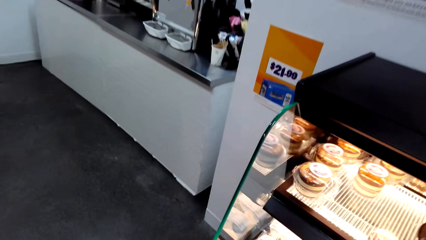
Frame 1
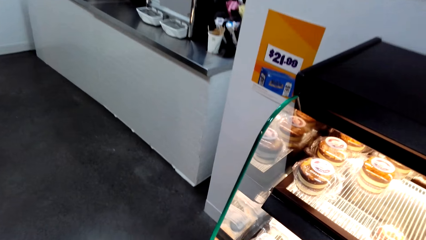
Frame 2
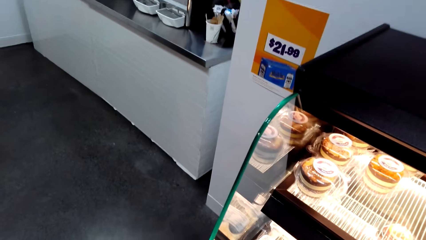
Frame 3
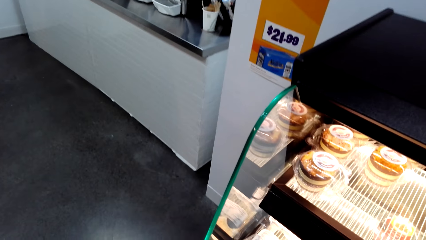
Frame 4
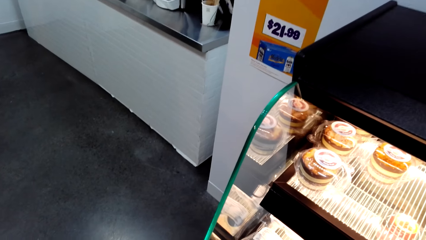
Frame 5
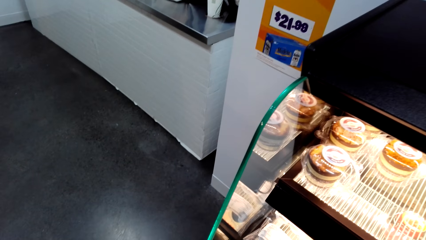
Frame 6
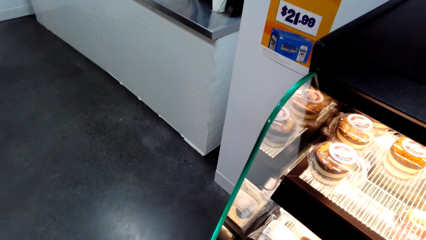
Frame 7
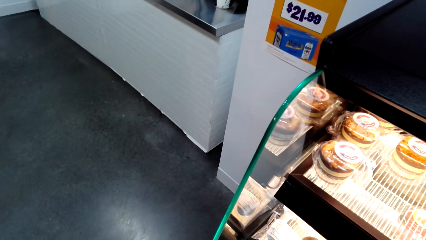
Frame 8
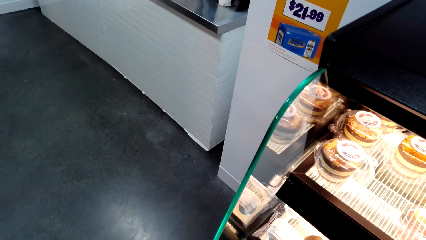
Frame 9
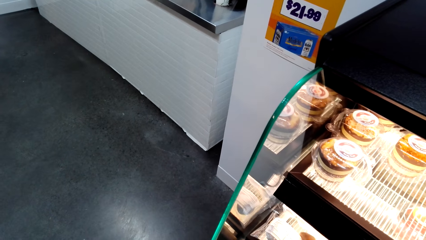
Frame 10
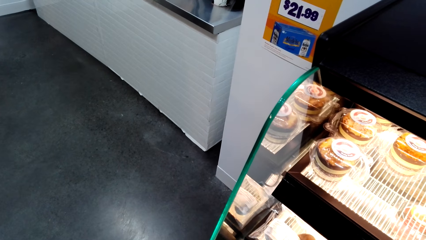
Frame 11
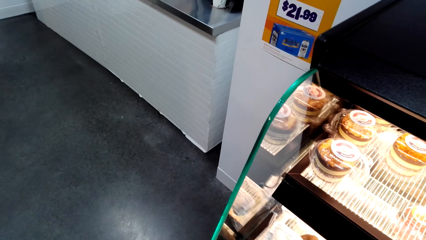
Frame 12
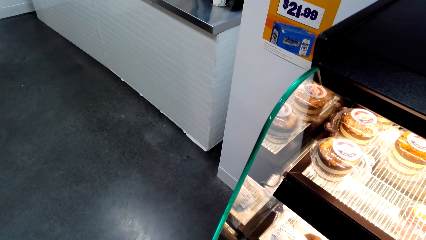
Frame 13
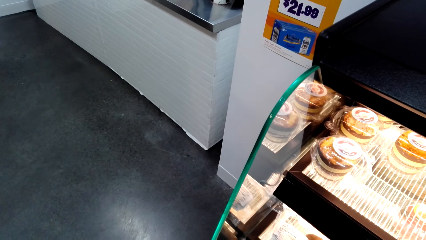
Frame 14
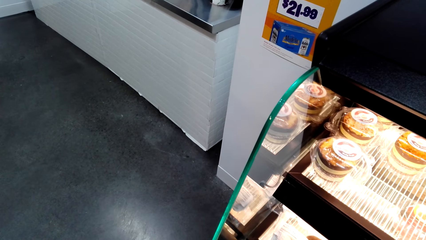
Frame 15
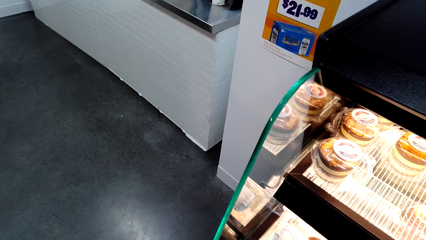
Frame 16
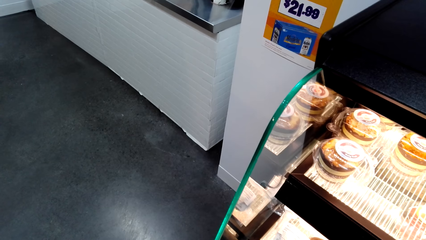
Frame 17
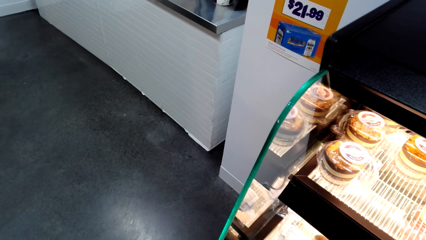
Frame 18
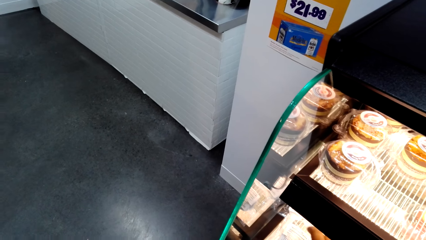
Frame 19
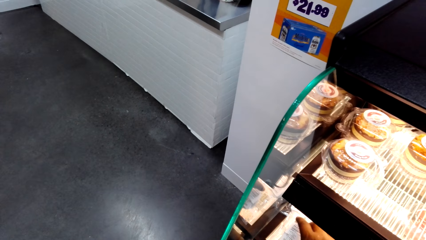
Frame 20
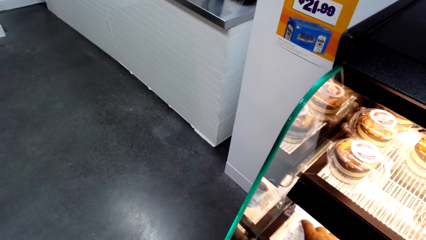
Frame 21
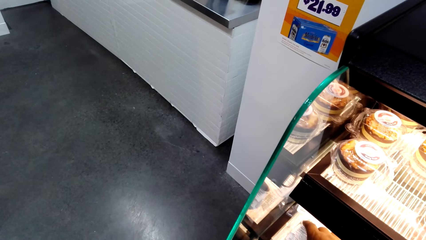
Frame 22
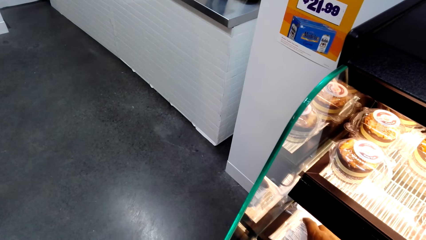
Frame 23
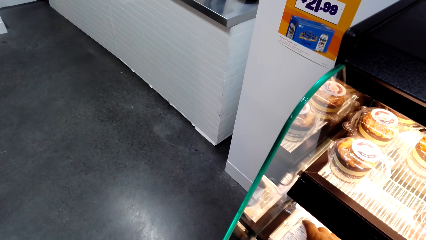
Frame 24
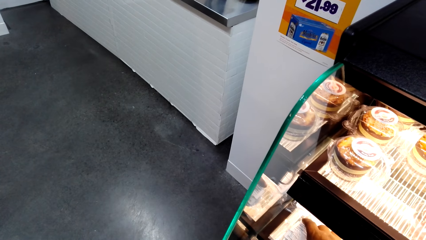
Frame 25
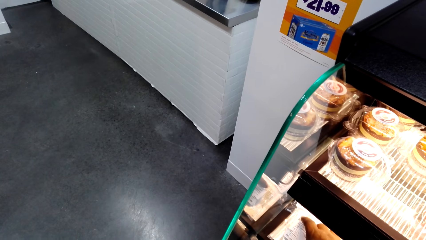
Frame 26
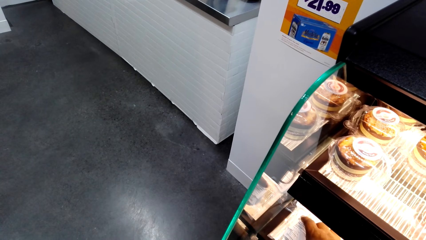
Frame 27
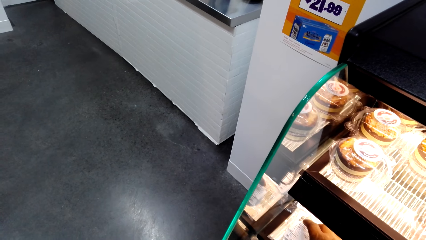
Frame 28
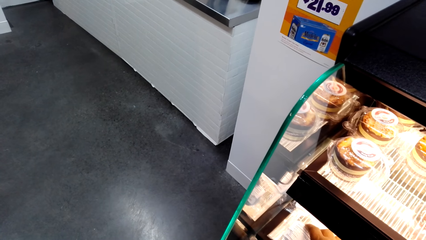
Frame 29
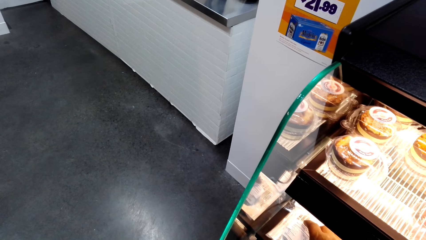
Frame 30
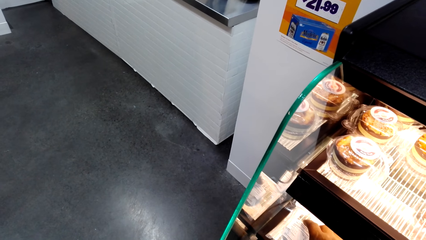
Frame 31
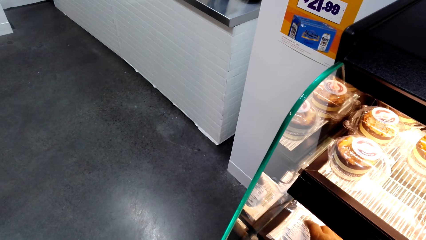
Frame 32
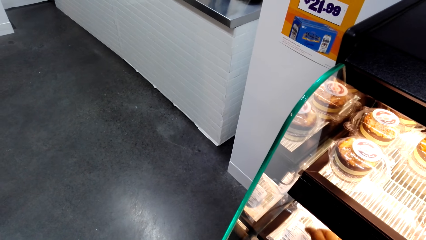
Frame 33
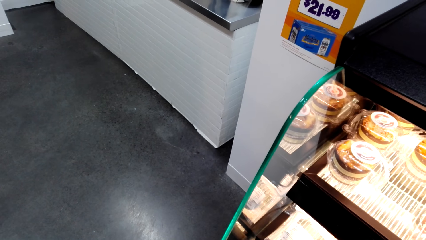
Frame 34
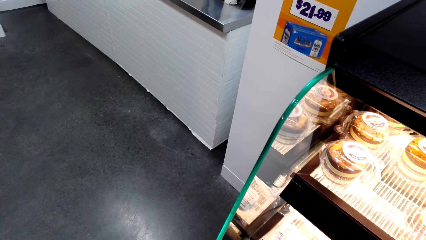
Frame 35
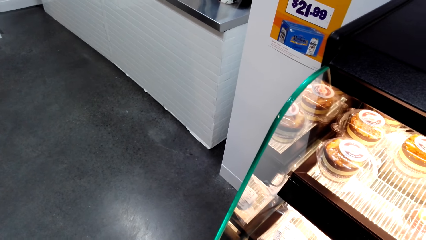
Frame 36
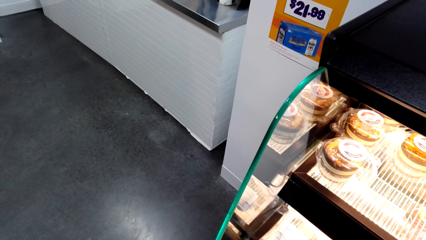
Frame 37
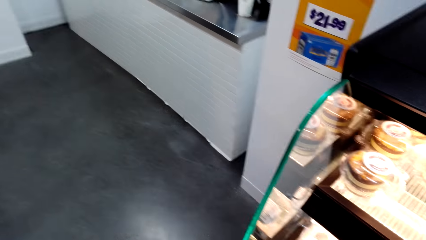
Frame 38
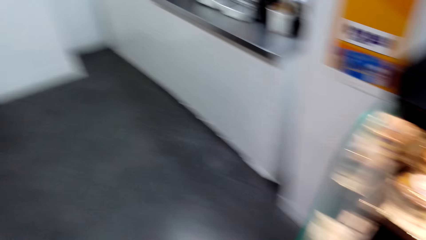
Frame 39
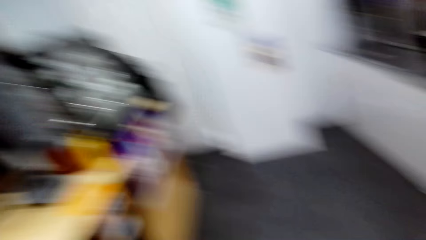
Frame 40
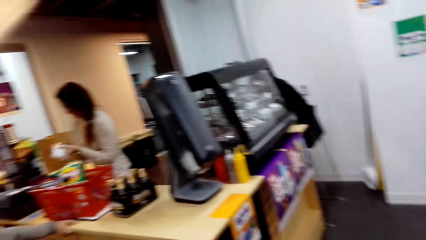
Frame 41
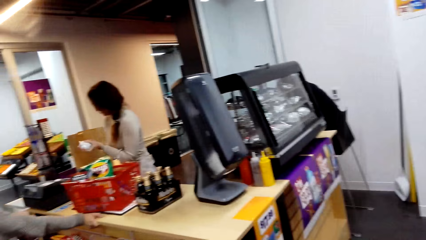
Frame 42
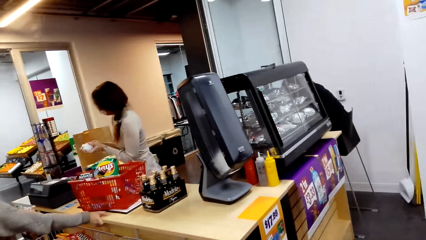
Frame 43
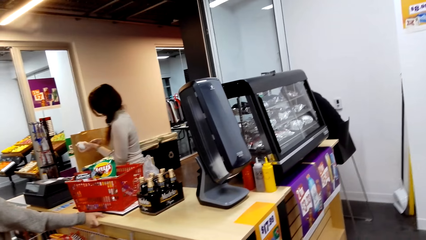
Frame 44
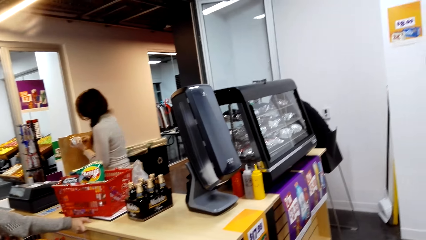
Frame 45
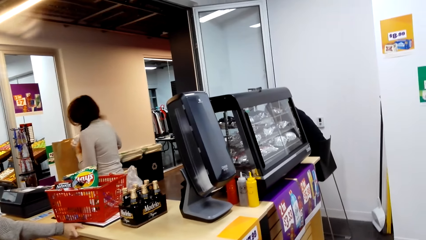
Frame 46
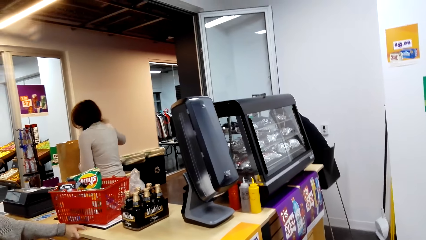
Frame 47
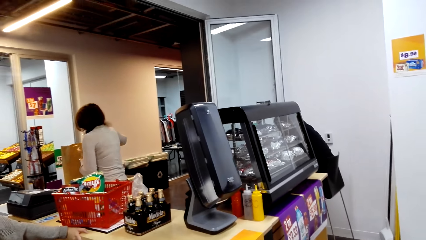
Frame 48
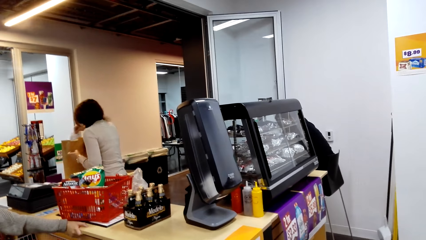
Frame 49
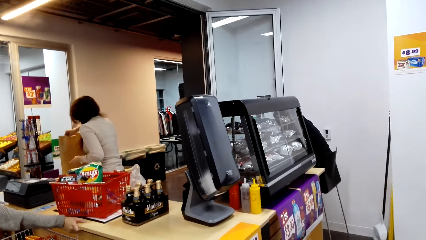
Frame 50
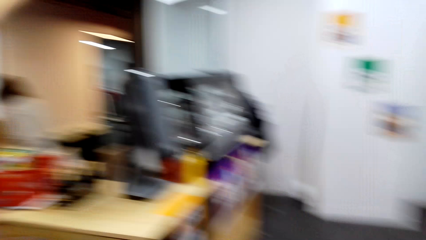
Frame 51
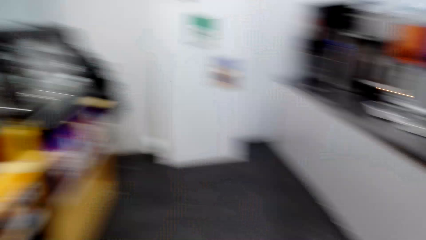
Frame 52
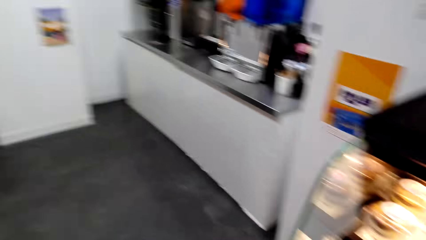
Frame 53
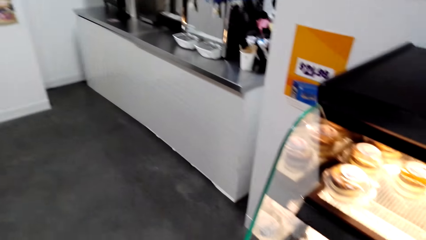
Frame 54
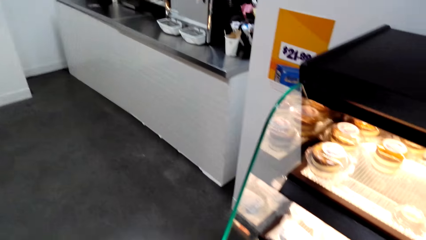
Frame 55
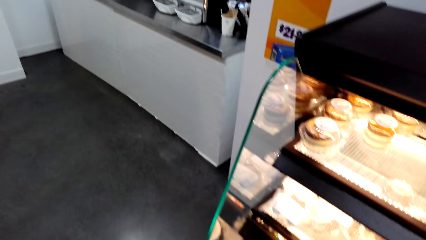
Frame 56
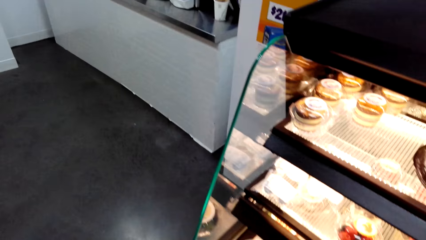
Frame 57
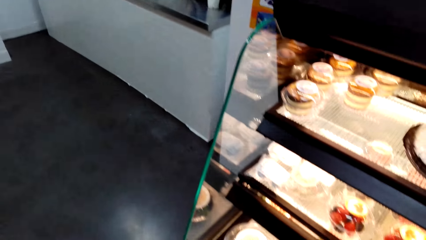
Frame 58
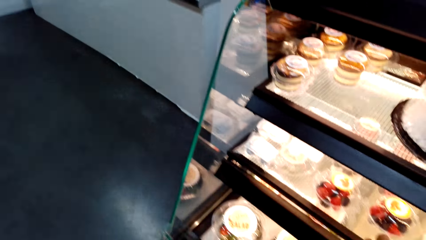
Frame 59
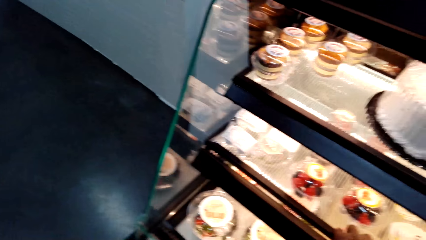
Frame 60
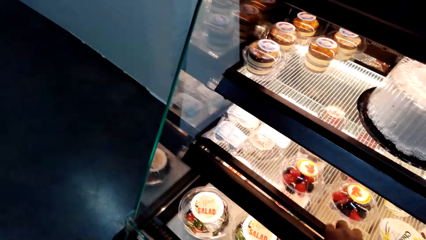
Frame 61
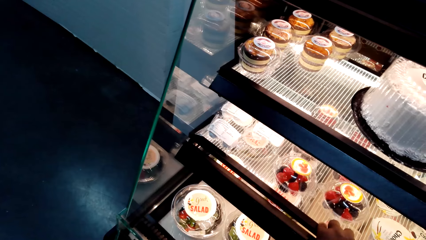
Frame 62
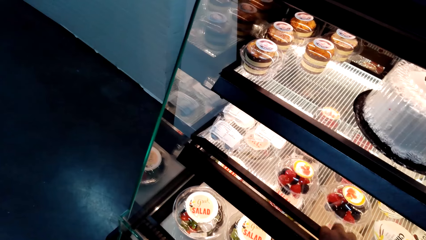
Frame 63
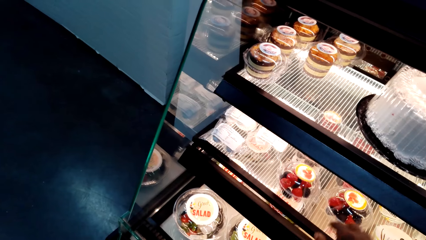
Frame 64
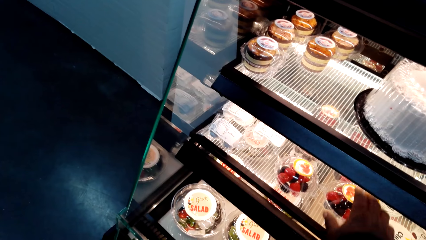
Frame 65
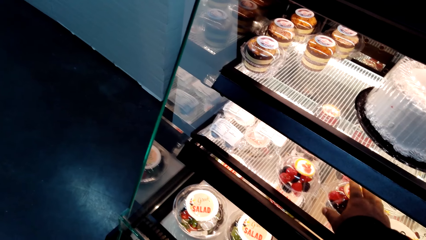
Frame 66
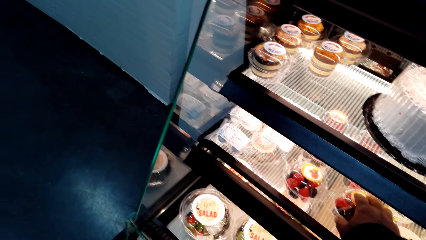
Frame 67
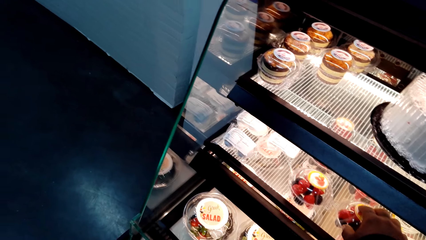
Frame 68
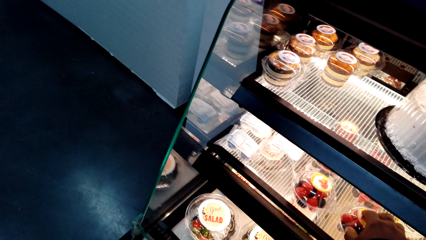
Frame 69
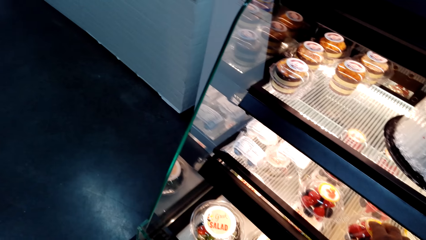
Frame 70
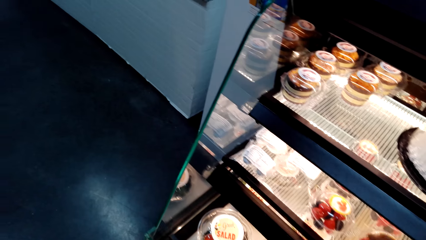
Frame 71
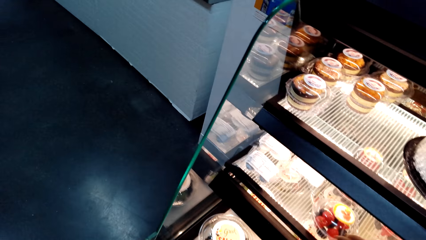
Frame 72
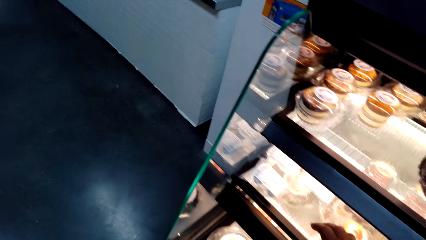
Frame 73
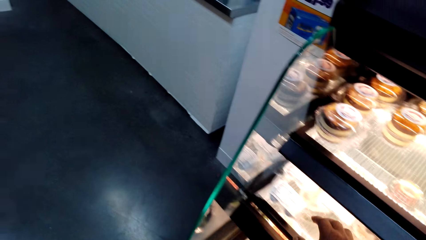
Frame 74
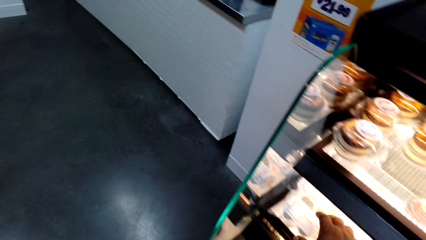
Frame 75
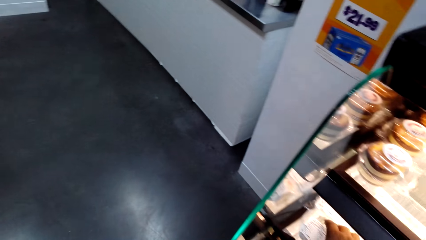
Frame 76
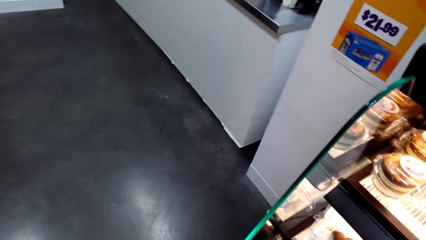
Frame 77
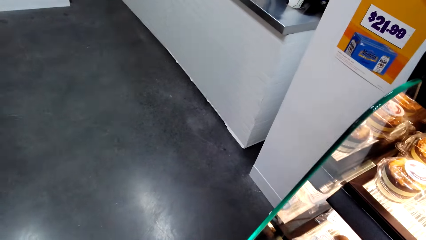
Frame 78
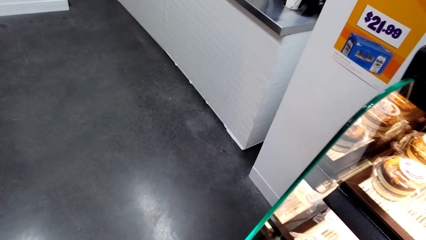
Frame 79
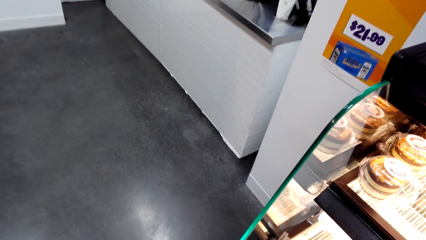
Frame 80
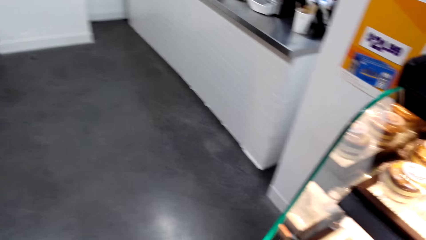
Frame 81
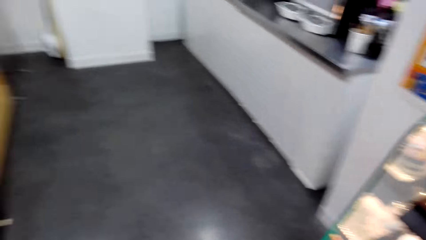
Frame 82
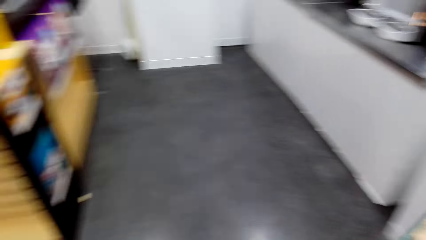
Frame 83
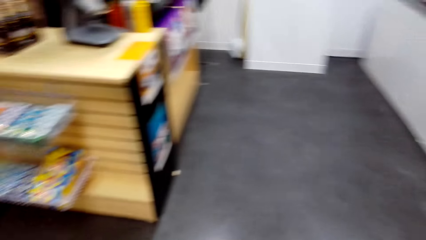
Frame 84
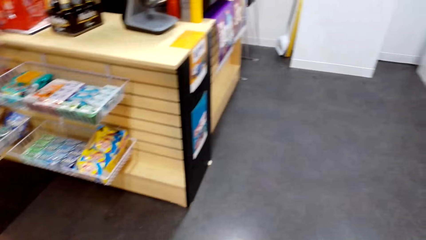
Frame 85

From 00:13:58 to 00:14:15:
The camera wearer touches the queen cake in the fridge. A person packages the items at the counter. The camera wearer touches the cakes in the shelf. They touch the fruits in the fridge.
